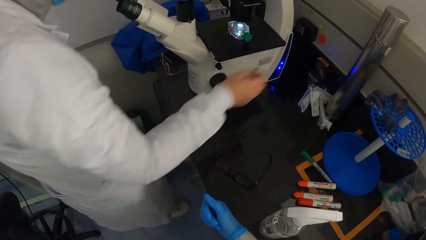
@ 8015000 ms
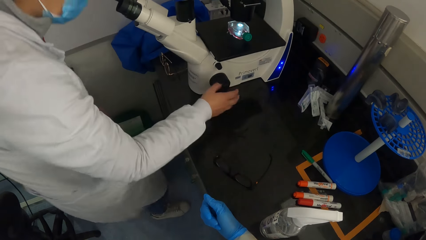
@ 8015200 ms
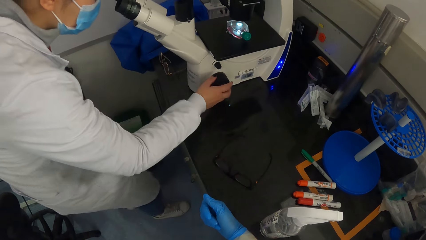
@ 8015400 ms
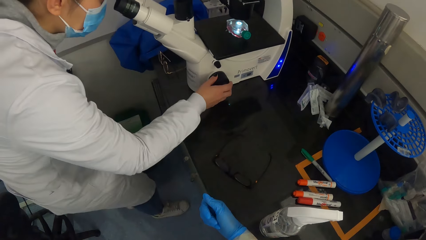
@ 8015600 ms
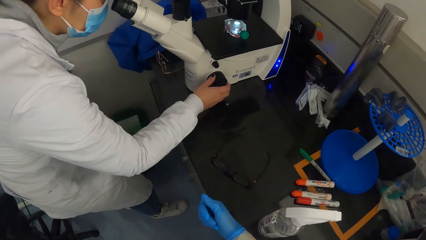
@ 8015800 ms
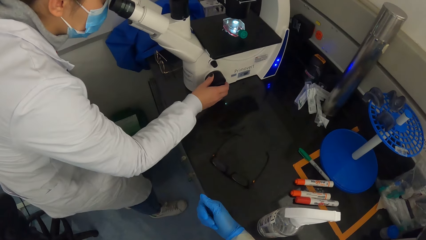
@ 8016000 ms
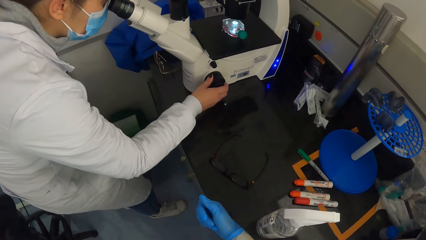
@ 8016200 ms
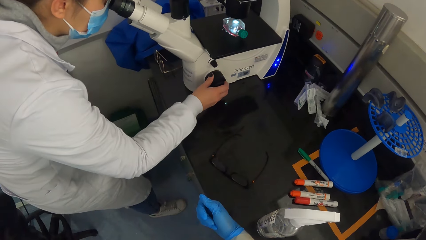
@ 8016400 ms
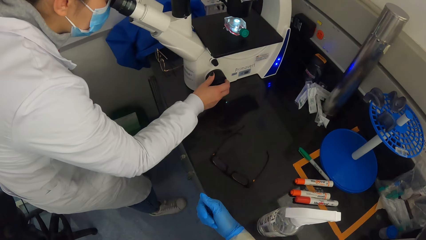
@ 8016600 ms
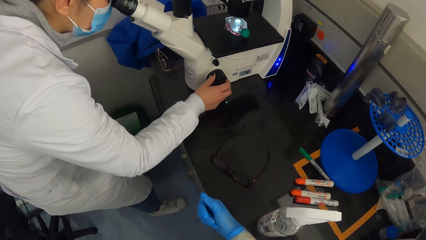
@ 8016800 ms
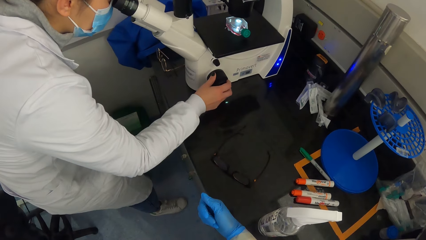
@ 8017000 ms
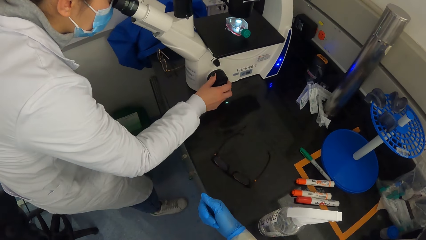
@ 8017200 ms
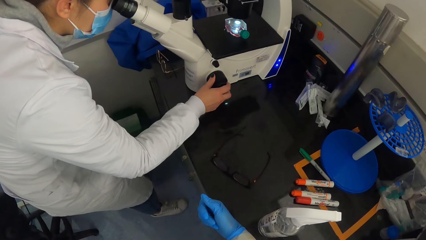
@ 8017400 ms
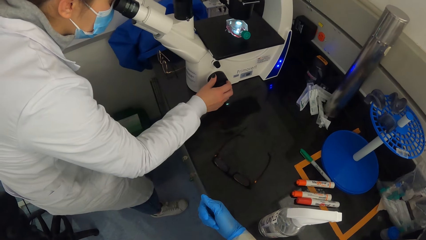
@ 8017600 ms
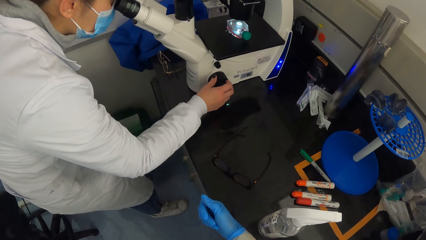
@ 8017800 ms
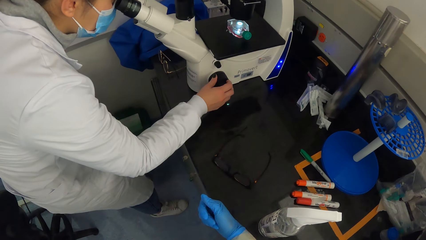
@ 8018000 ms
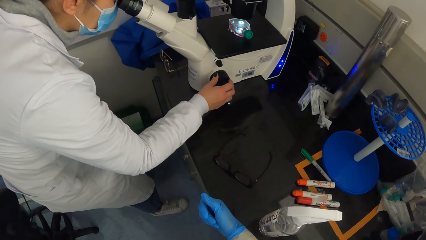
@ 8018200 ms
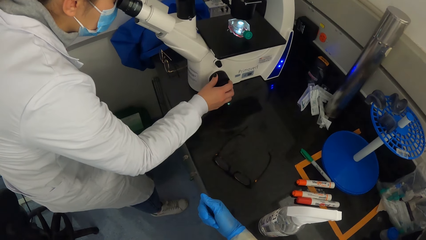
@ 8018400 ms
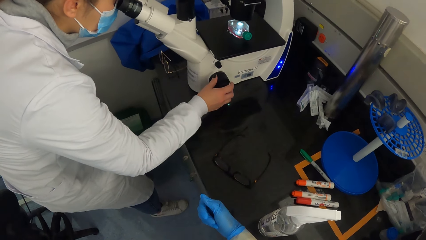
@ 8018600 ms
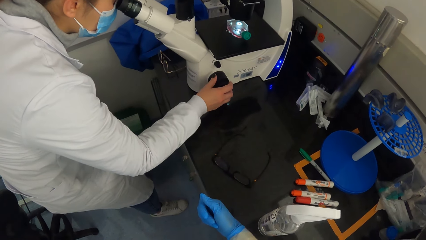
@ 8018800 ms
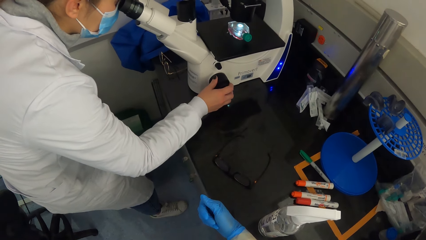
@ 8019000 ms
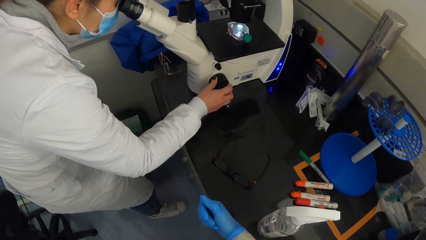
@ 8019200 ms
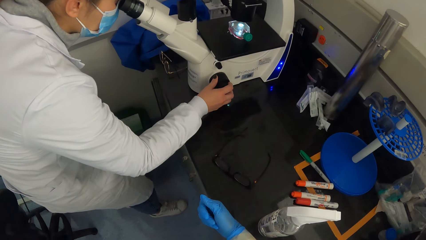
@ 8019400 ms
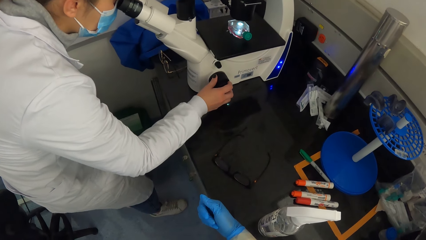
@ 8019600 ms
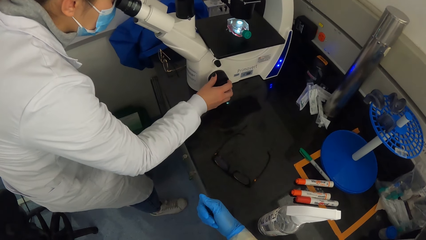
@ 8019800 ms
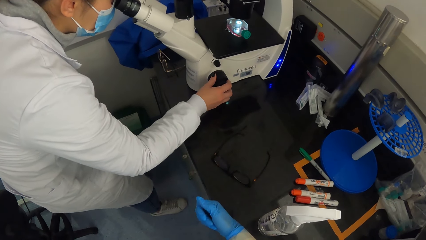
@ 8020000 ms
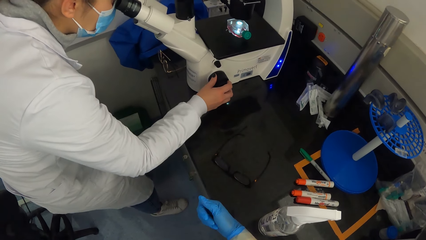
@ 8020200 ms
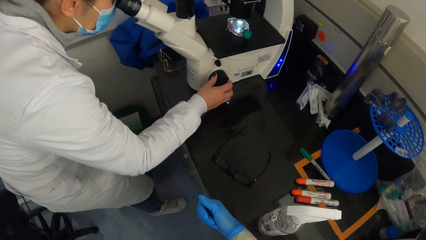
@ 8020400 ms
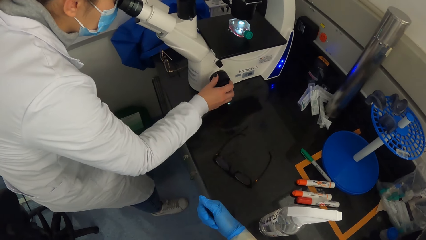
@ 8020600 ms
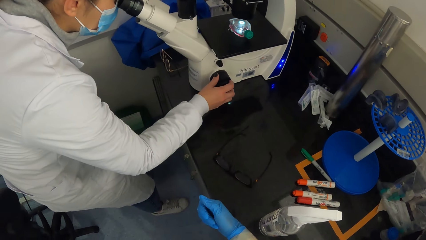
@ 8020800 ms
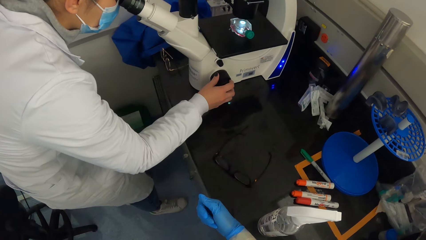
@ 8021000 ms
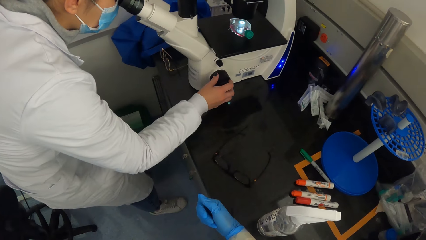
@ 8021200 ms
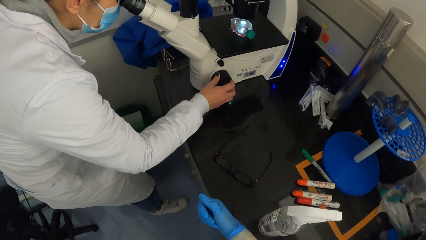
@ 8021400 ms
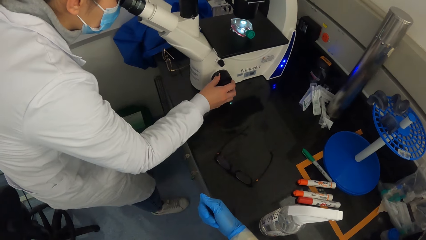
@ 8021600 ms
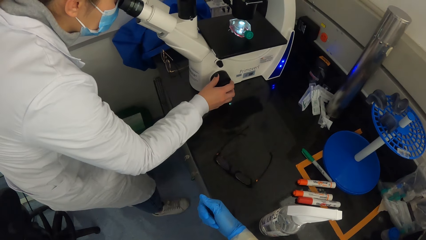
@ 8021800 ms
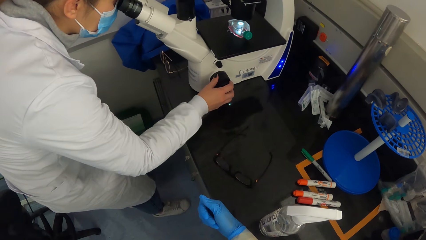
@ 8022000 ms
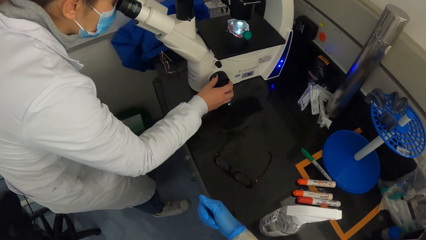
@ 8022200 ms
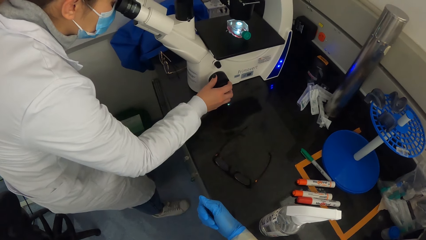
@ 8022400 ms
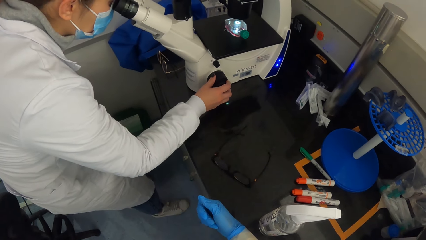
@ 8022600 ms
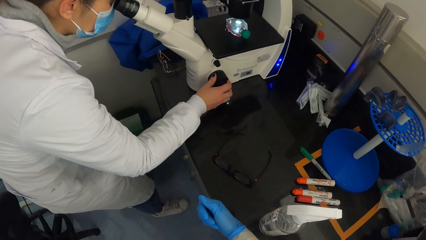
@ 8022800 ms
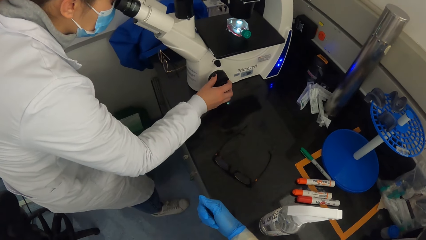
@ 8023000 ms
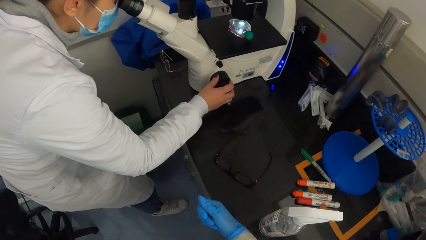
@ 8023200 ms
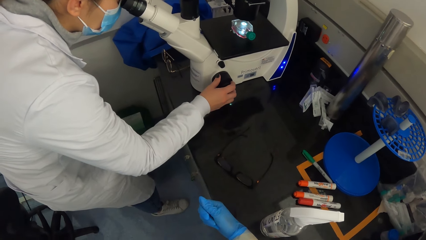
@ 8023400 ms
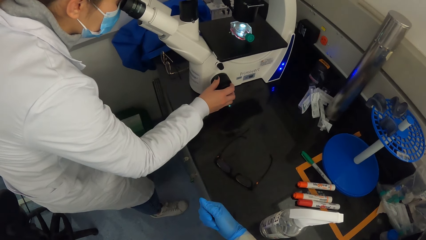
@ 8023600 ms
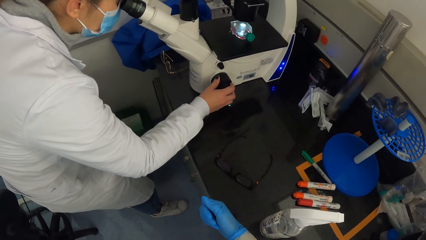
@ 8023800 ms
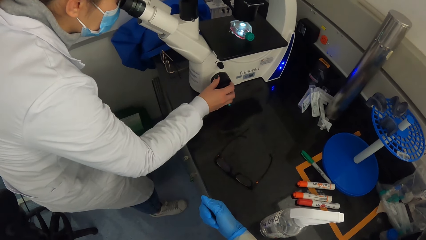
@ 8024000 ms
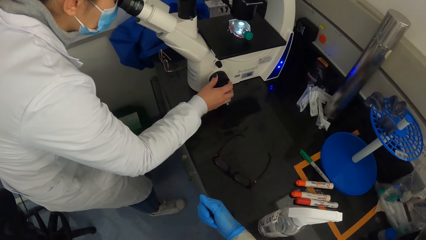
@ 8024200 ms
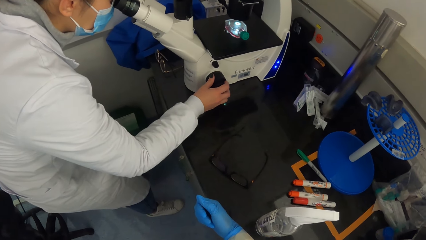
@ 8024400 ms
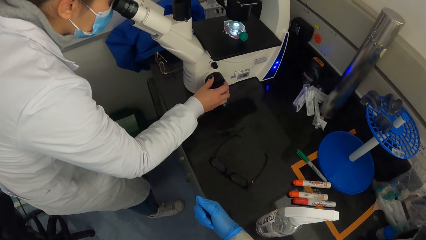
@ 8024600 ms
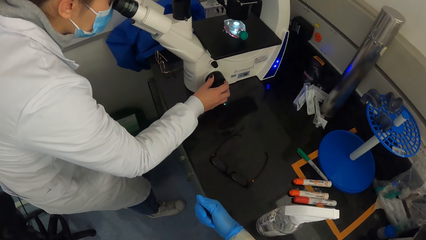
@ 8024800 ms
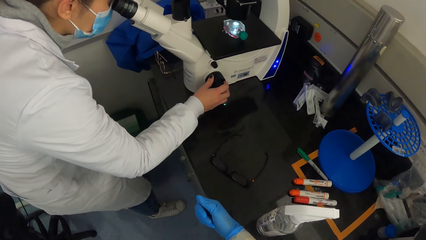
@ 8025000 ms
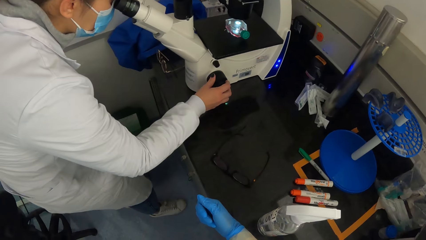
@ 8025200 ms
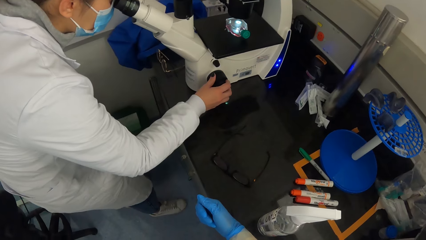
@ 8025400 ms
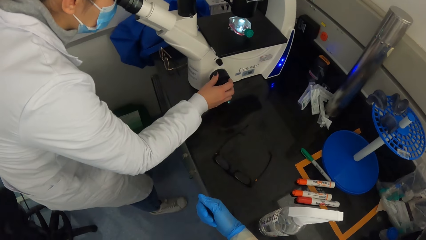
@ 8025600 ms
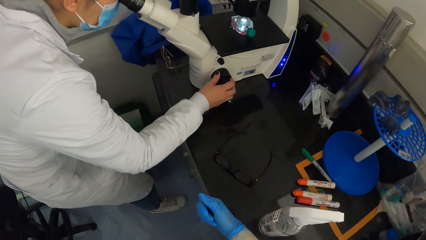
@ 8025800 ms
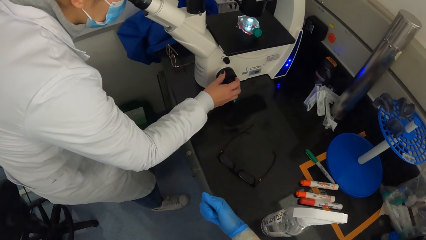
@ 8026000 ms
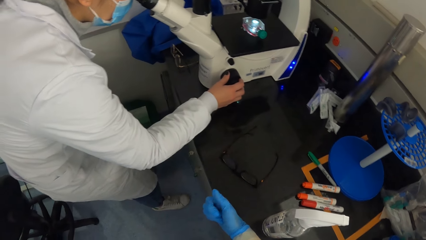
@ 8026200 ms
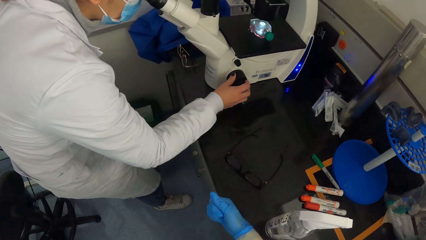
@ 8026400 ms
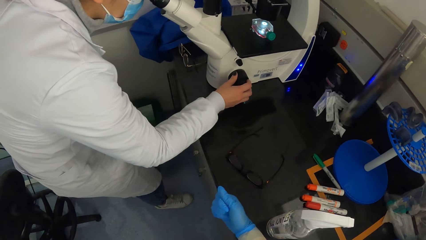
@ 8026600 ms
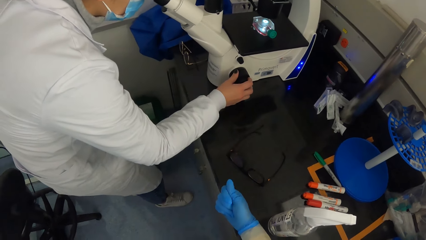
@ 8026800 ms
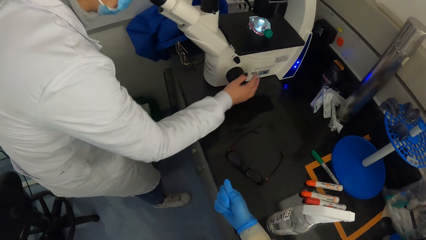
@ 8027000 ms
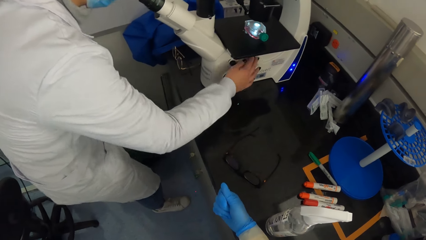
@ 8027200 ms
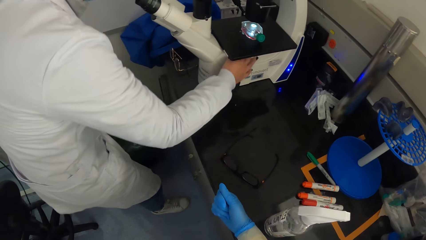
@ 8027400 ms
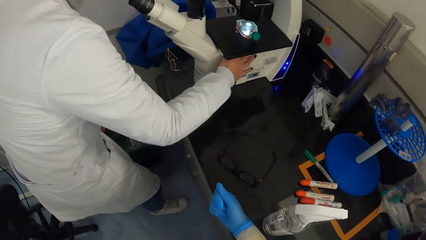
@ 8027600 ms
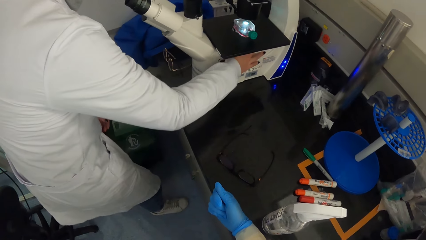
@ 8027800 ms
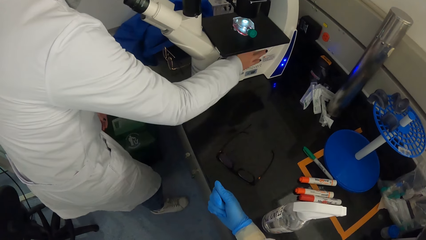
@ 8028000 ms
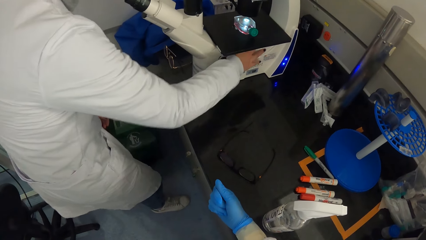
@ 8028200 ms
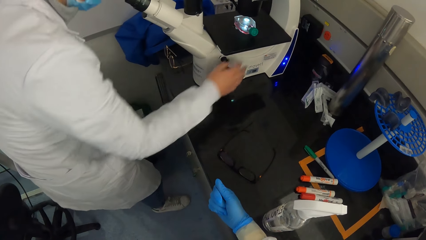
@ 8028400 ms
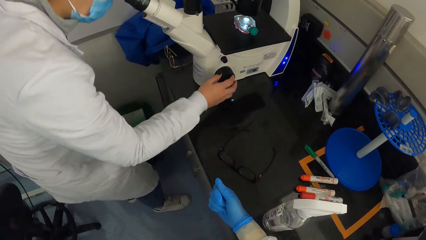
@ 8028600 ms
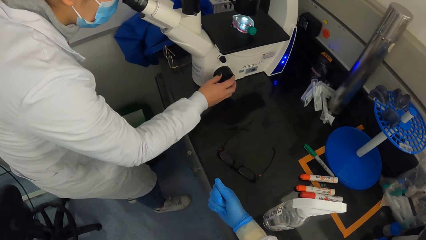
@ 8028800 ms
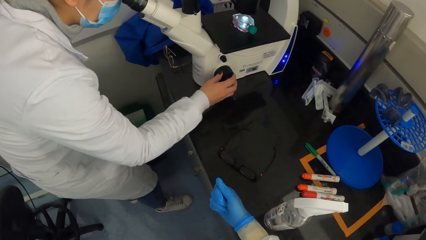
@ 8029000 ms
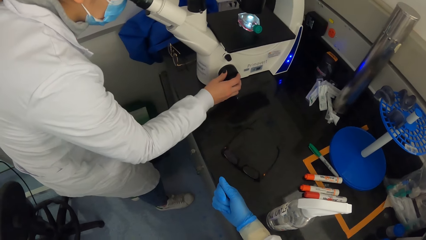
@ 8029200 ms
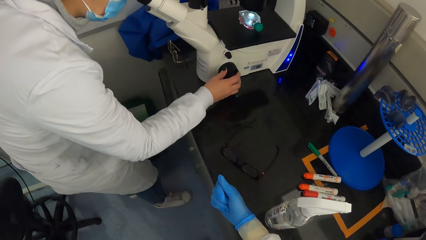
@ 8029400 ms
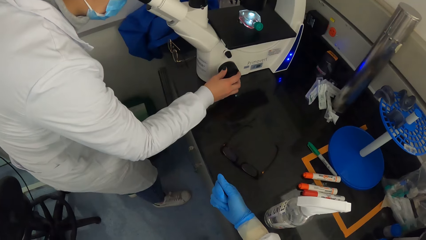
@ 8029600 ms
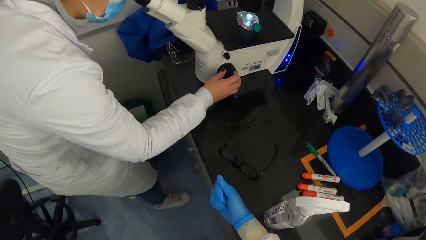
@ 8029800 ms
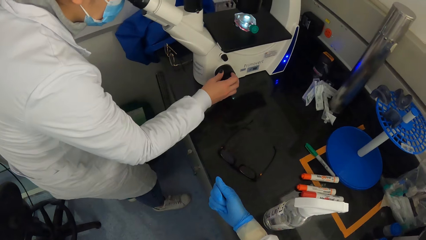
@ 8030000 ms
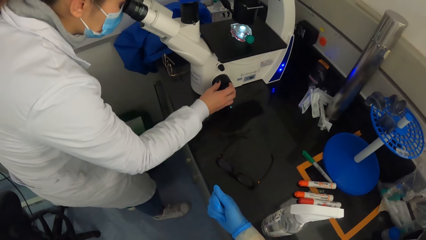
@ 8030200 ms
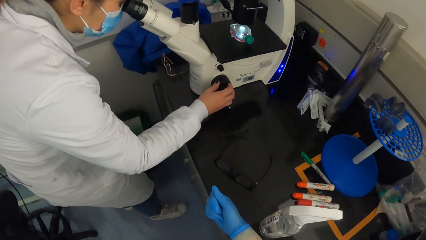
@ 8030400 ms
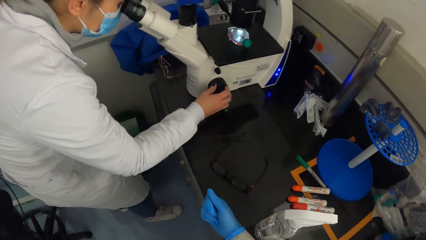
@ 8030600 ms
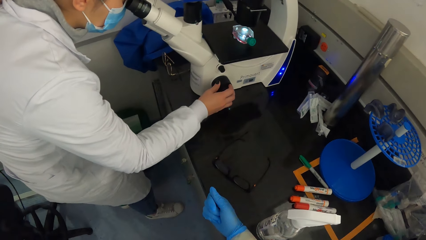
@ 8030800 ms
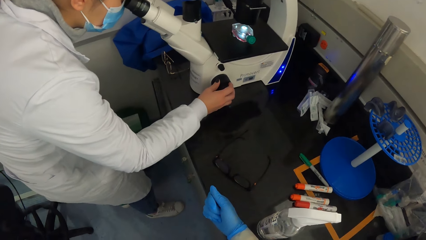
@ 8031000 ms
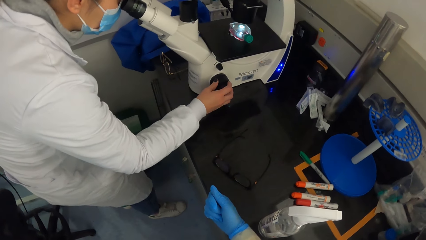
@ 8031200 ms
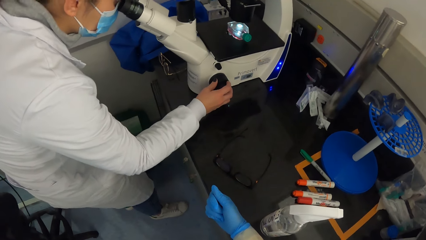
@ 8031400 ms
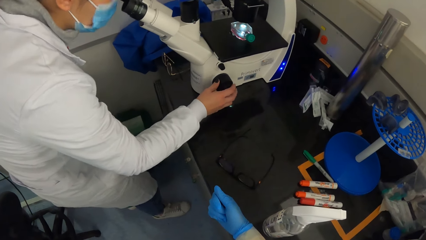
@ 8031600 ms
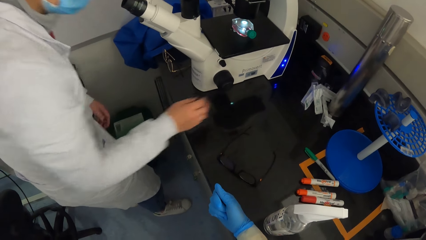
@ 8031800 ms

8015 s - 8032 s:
The woman looks into the eyecups of the microscope and adjusts the coarse focus of the microscope with her right hand. She adjusts the illuminator of the microscope with her right hand. She adjusts the coarse focus of the microscope with her right hand.
